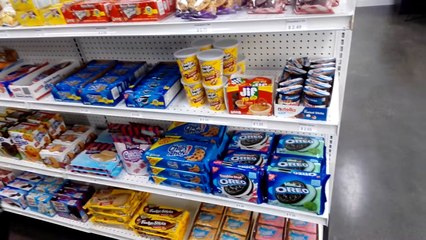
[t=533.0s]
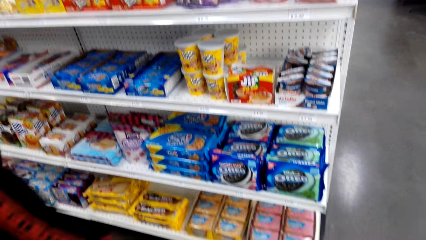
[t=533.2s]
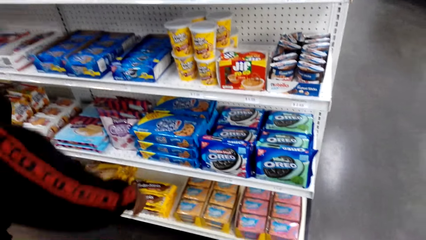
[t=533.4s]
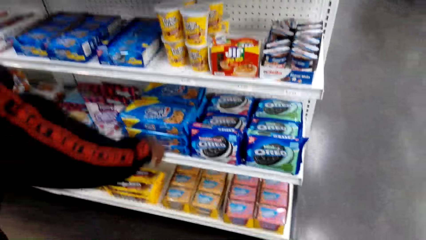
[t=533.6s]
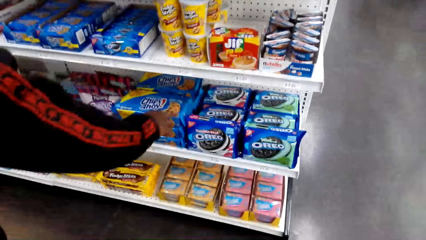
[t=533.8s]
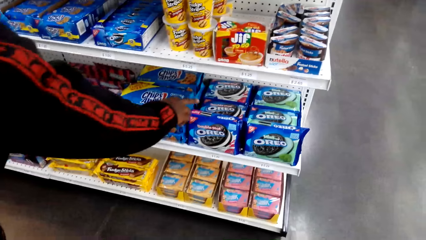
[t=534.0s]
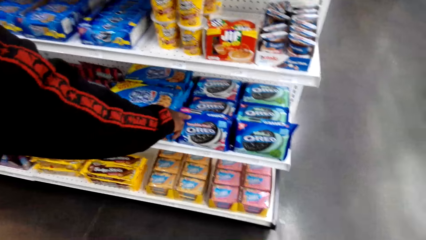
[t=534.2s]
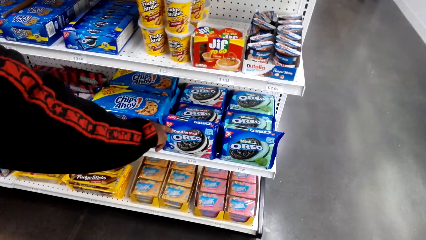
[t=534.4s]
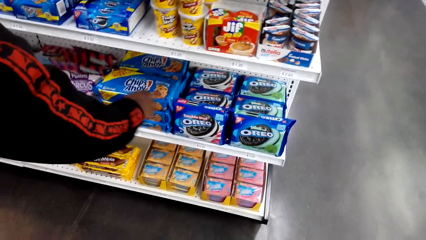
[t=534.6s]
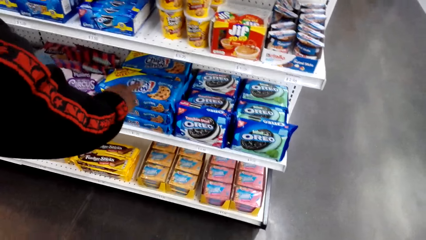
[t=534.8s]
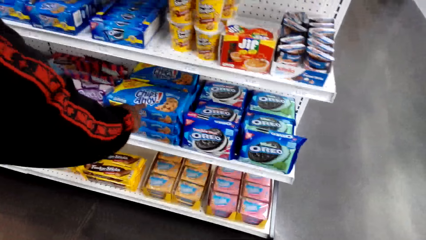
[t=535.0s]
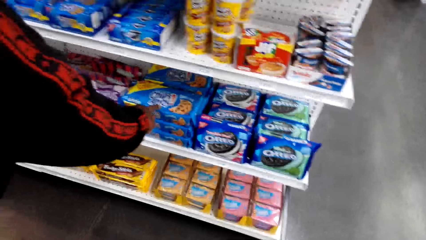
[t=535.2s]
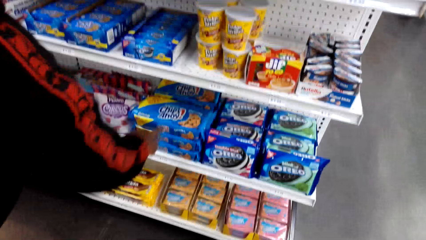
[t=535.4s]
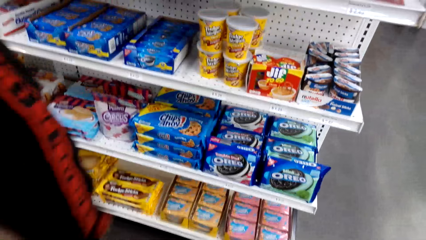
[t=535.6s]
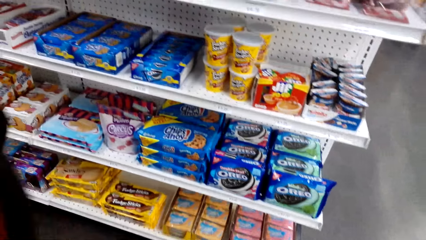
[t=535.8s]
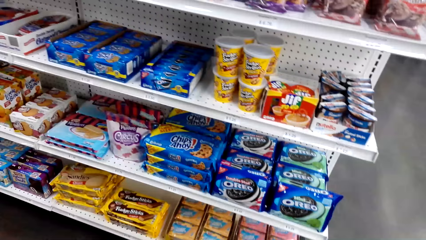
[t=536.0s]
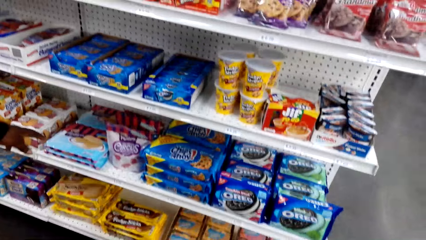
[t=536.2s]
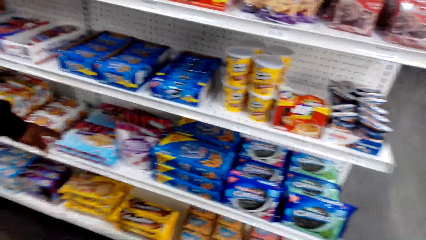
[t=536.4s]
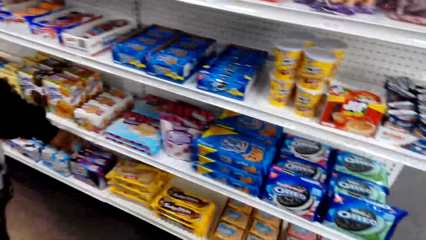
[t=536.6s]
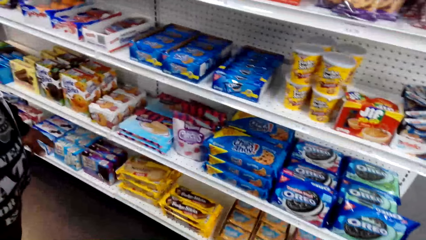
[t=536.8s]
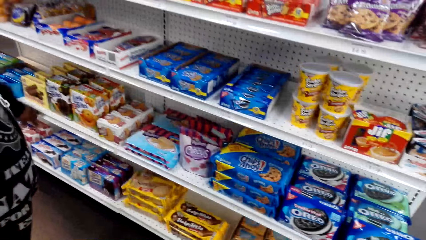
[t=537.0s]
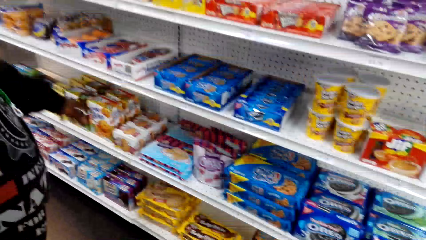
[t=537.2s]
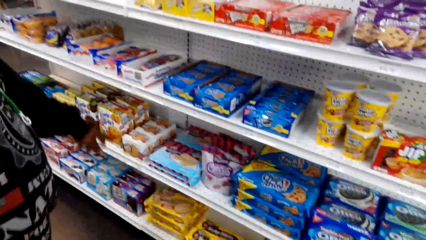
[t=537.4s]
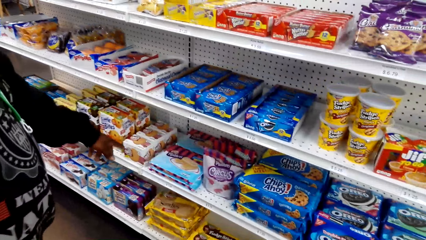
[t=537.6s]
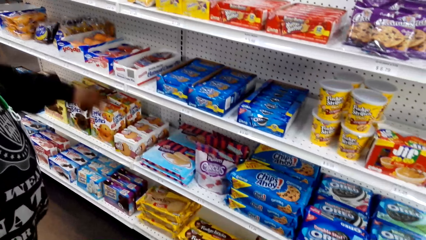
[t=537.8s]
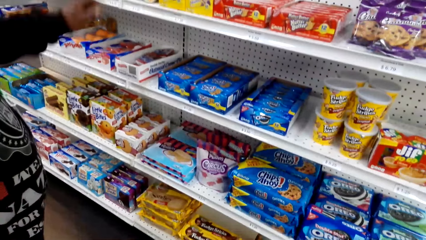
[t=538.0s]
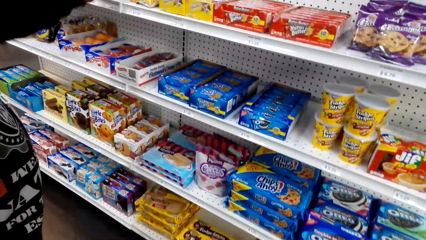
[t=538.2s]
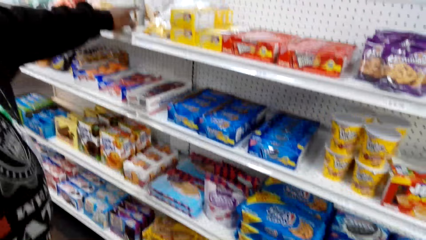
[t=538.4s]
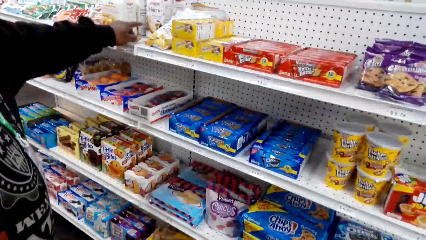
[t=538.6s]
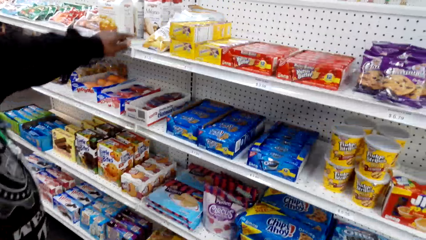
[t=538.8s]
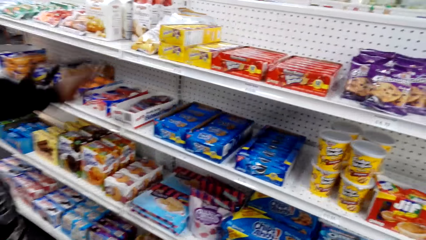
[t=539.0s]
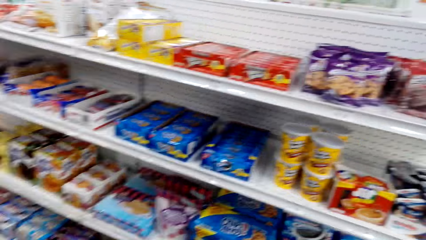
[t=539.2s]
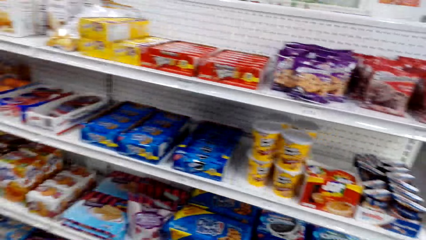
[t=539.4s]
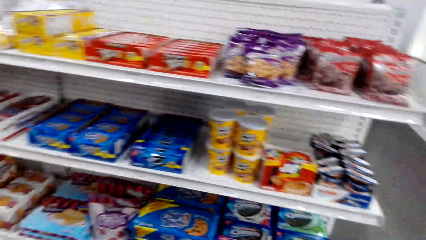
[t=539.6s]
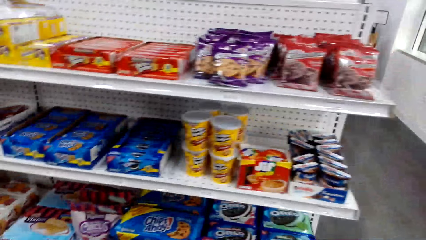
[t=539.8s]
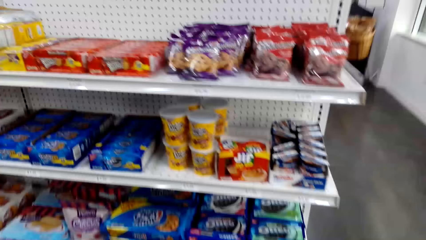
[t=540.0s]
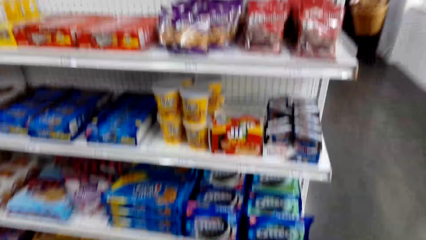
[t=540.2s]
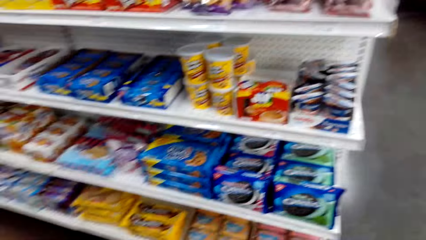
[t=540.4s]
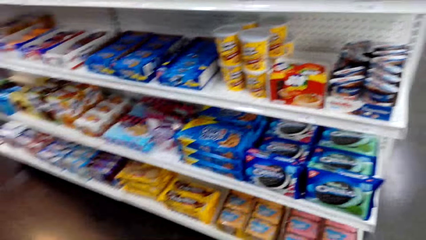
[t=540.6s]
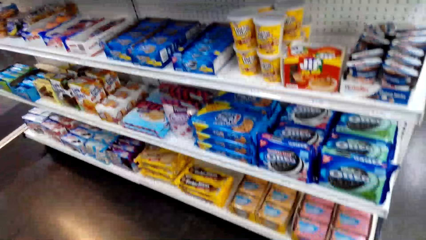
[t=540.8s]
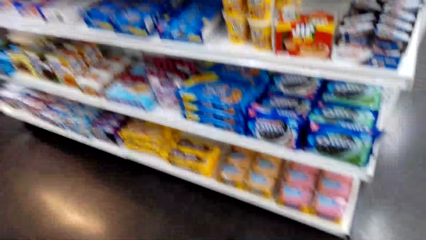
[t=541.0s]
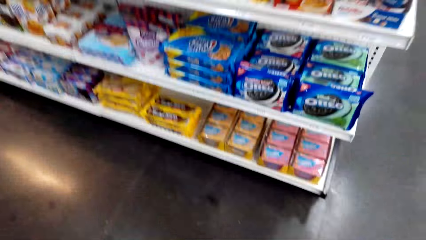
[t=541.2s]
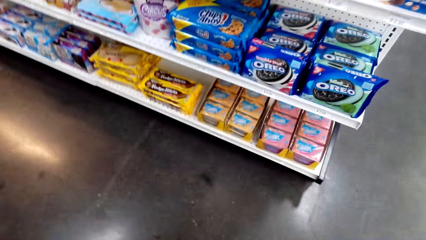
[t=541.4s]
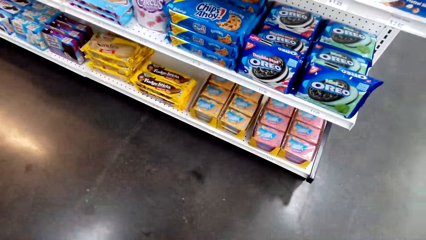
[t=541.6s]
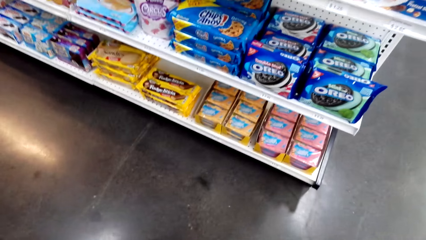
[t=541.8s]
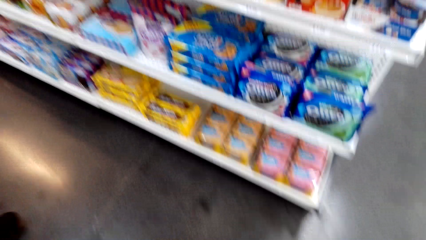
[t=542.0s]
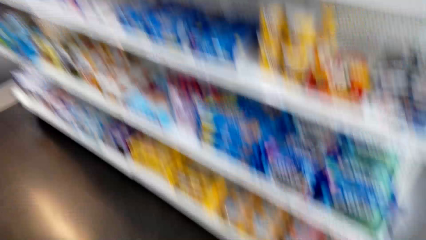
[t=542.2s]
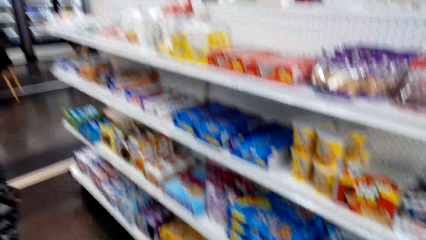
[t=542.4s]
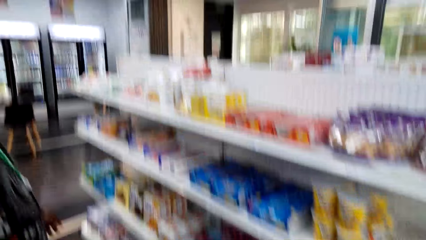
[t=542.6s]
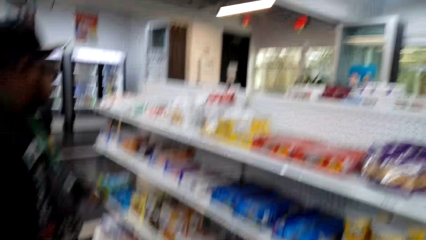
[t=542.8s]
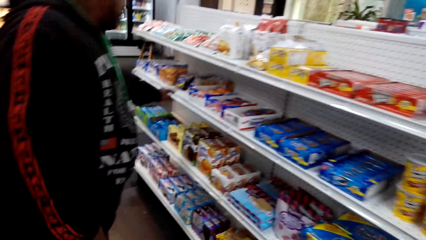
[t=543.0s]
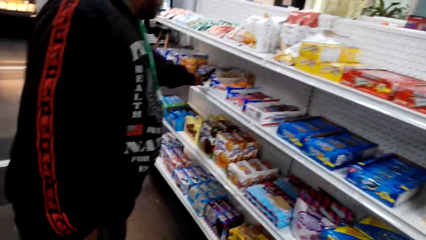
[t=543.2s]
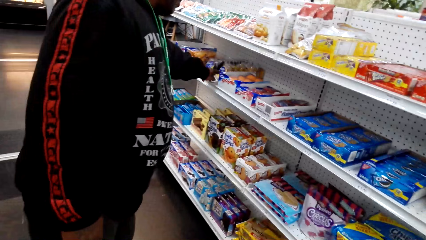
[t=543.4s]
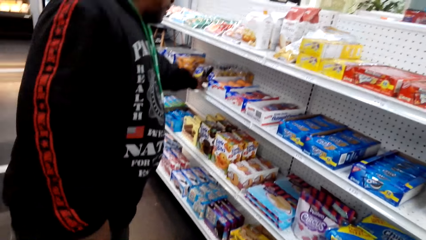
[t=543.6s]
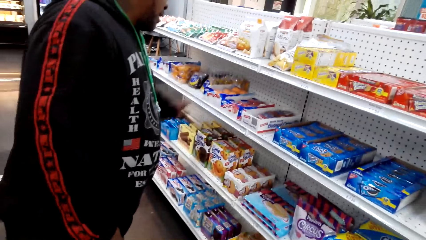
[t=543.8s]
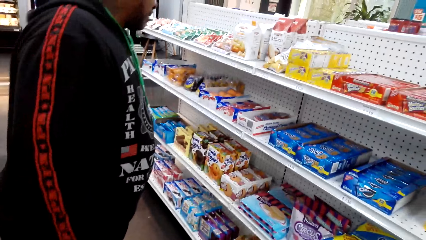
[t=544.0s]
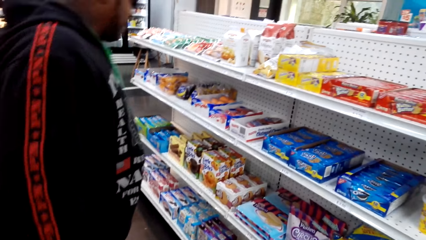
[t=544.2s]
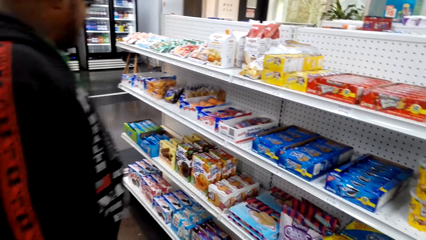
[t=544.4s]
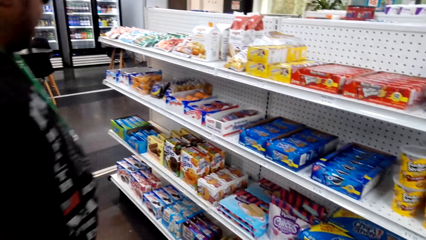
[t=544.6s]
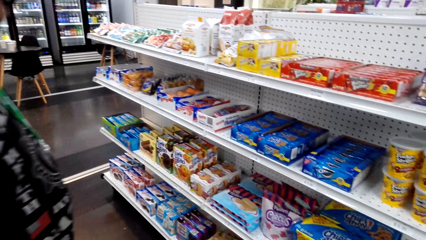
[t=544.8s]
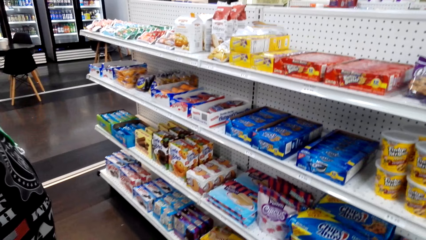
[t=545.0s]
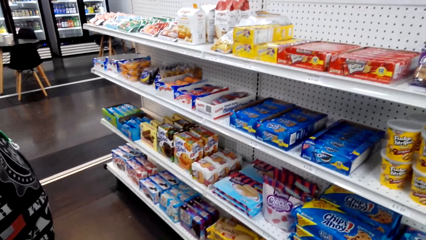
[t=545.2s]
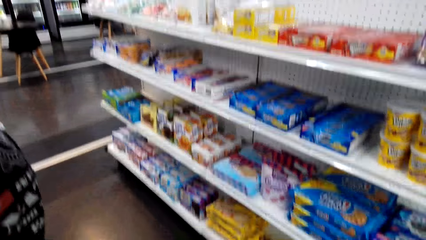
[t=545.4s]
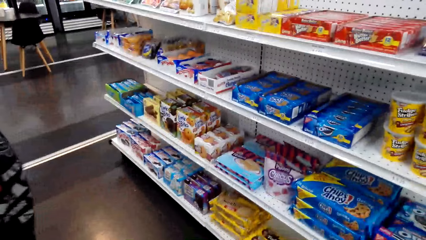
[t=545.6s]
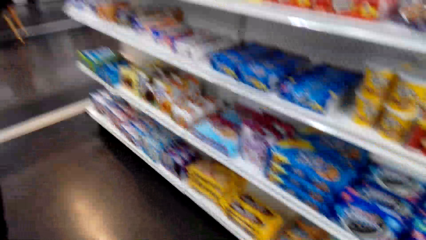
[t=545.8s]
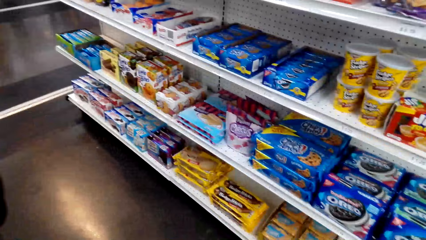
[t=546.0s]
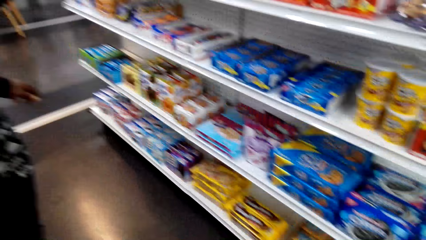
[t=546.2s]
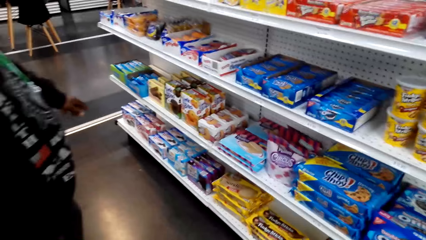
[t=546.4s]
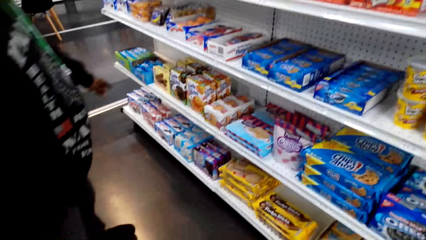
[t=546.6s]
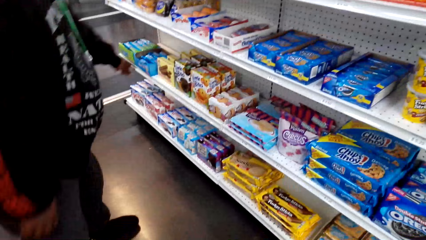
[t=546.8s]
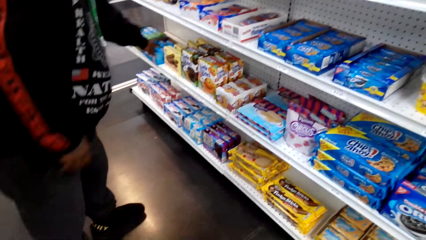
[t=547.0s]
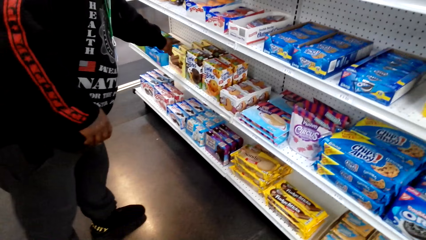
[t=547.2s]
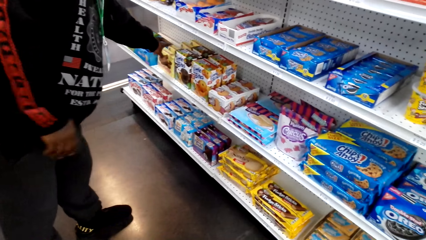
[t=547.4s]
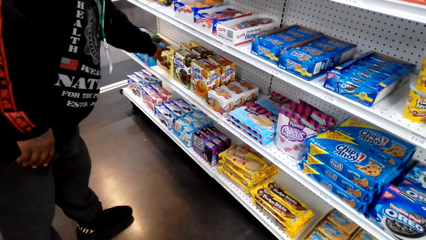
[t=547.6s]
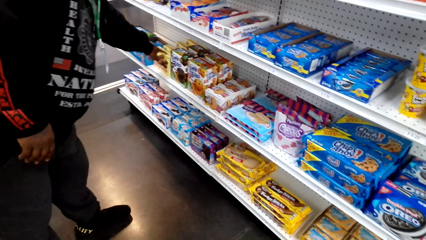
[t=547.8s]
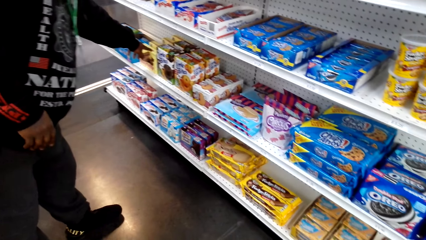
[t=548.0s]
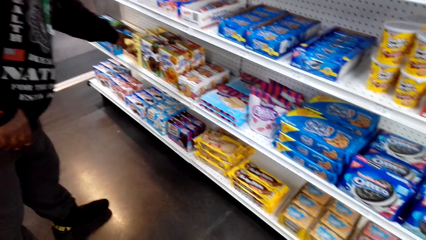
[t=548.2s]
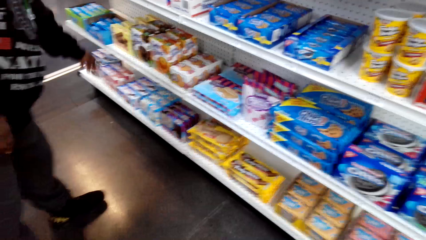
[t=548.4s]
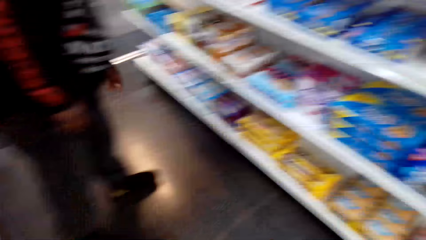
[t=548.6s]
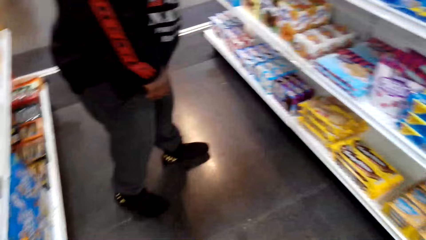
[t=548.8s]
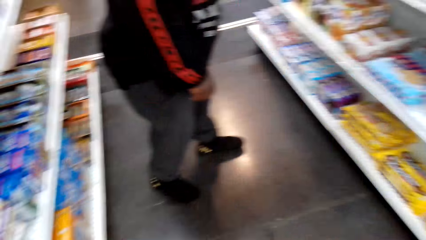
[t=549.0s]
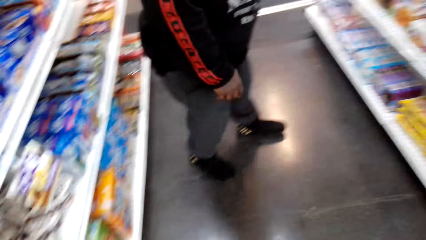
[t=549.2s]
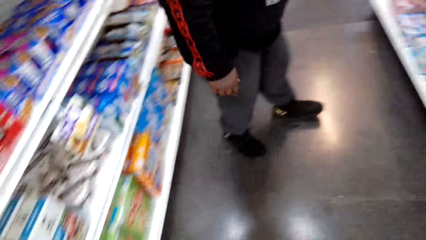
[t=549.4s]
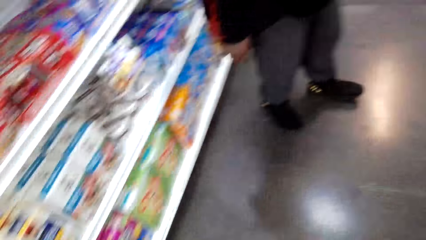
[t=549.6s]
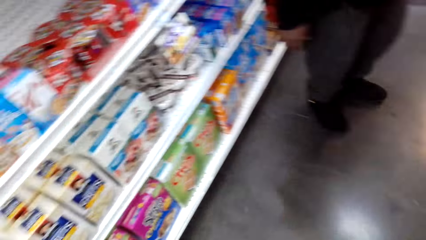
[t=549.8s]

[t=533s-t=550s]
A man points at the shelf. The camera wearer stares at the shelf. They dialogue with the man. The man points at the shelf again. The camera wearer walks around and stares at the shelf. They dialogue with the man.
